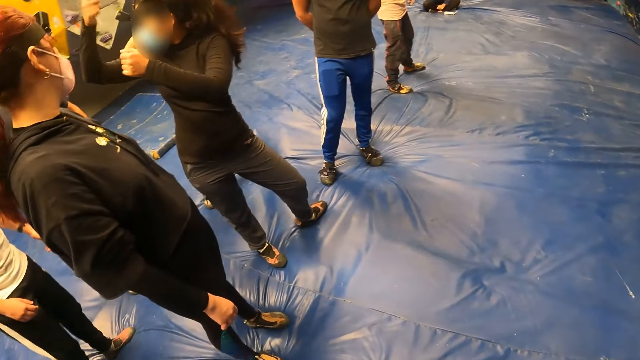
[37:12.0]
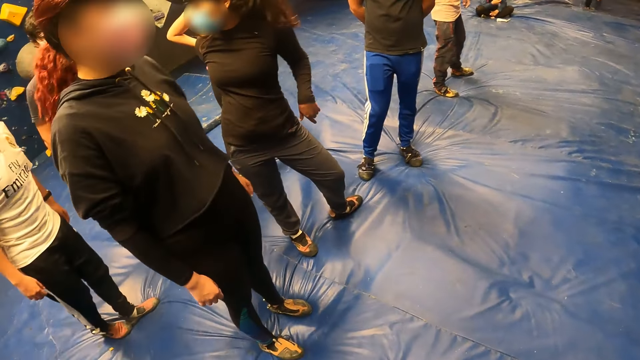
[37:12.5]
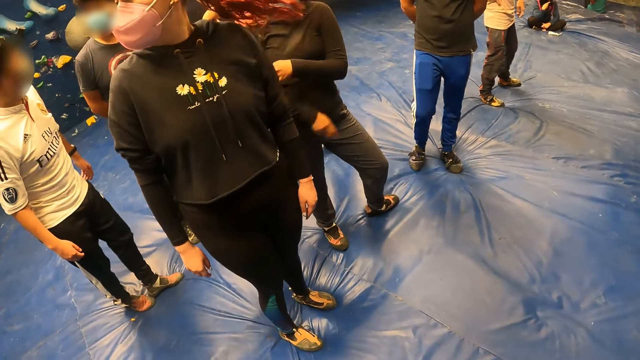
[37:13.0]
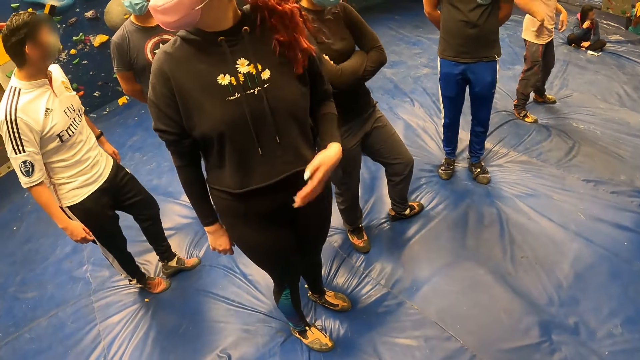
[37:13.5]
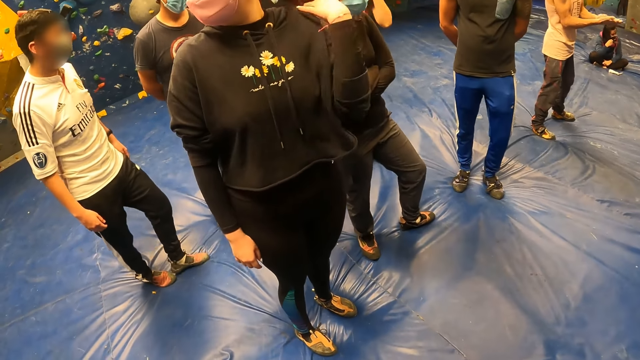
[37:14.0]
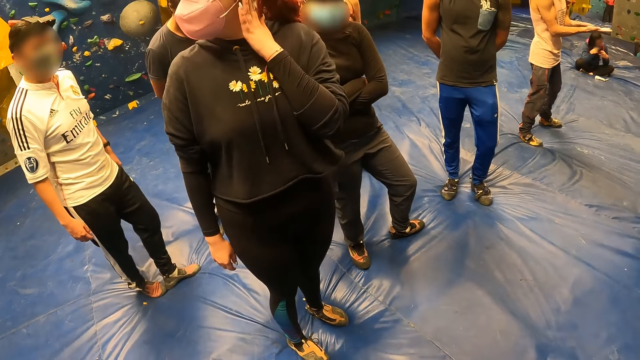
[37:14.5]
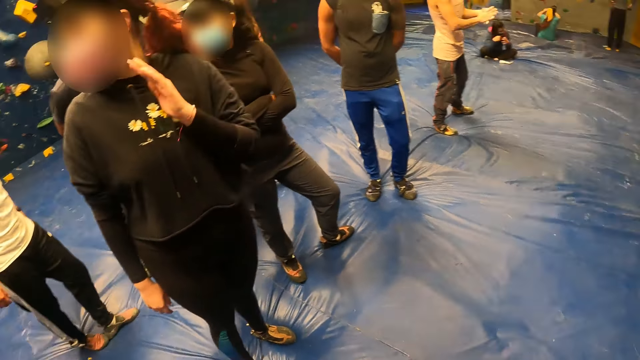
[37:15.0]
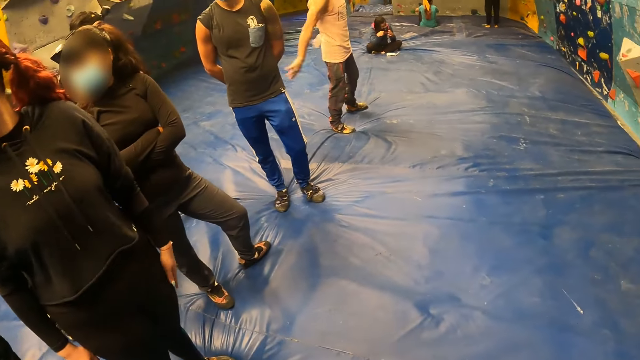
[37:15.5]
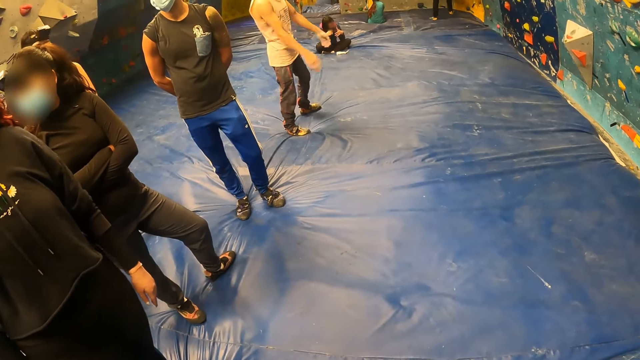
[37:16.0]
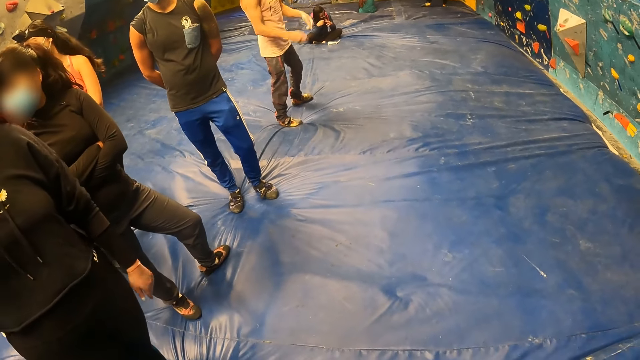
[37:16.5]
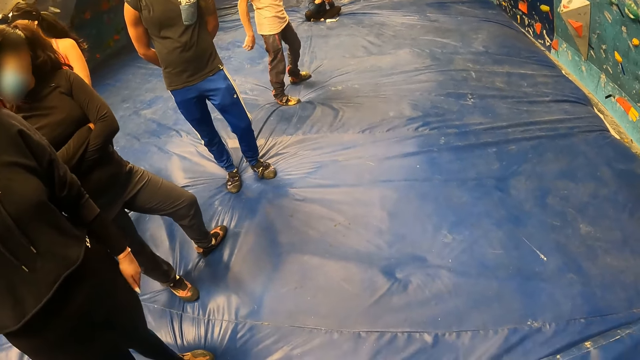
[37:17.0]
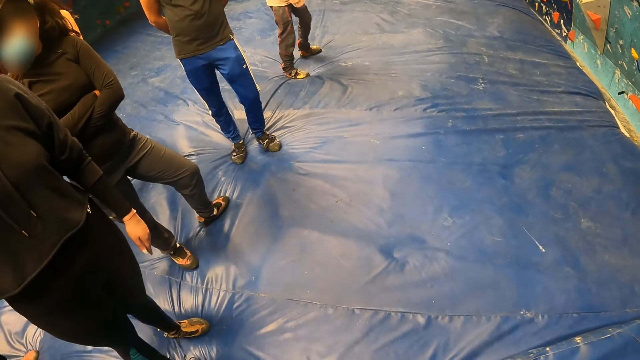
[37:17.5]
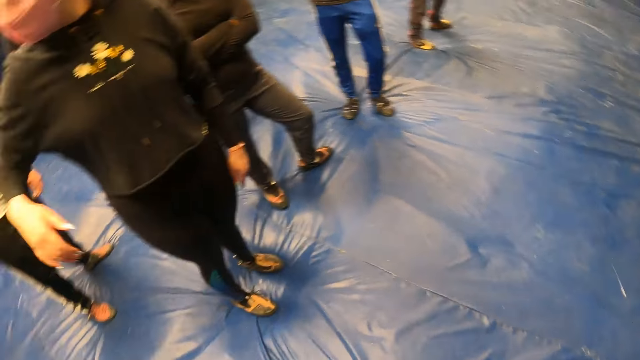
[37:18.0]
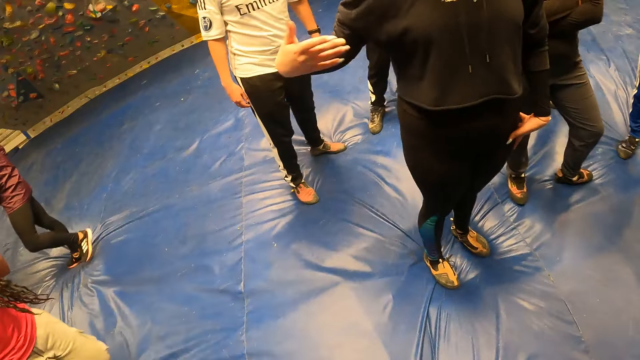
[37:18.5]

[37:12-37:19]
The woman touches her hair with her right hand.

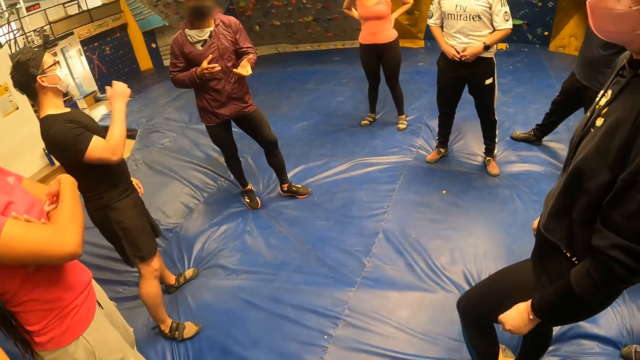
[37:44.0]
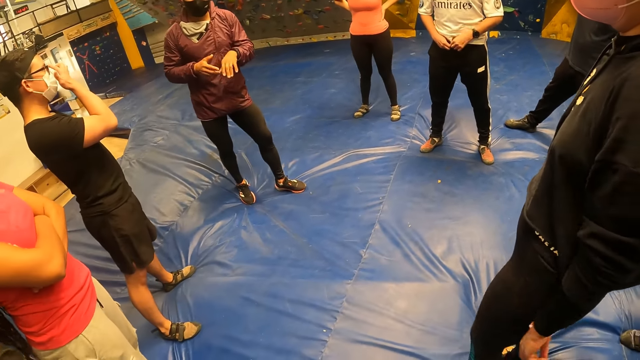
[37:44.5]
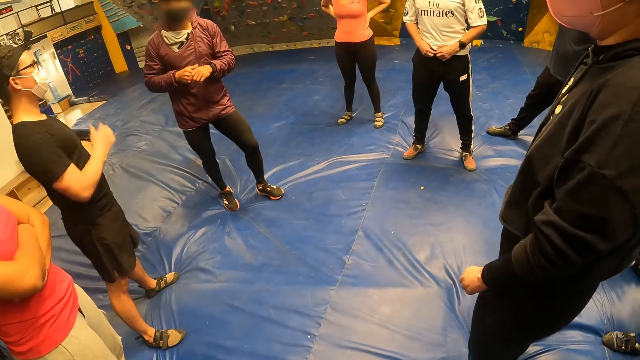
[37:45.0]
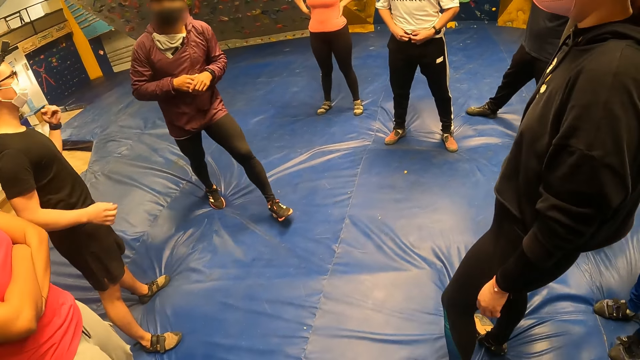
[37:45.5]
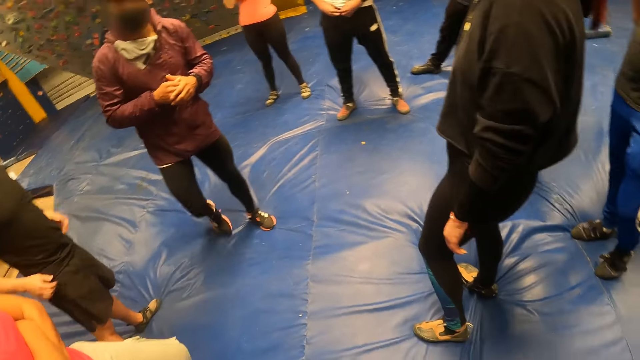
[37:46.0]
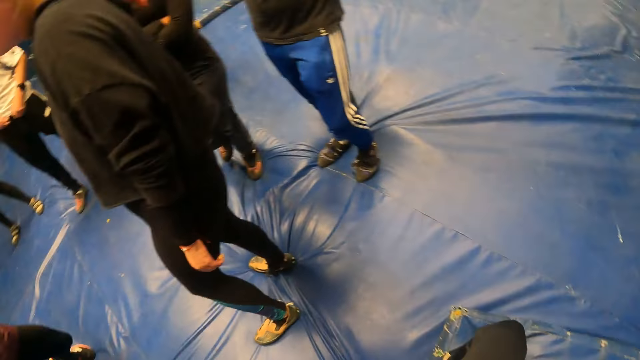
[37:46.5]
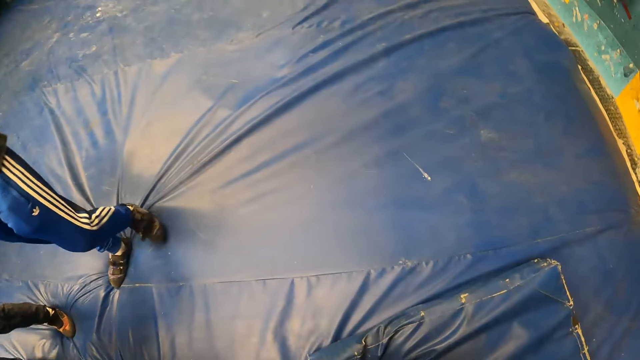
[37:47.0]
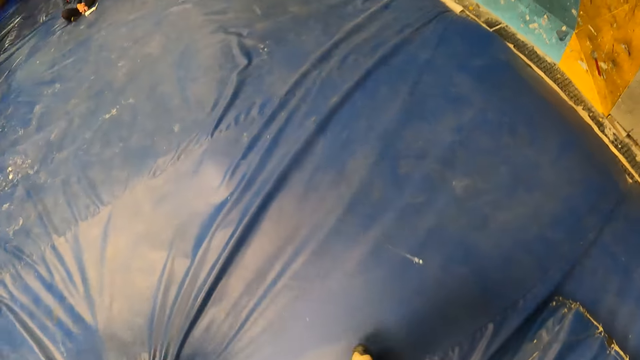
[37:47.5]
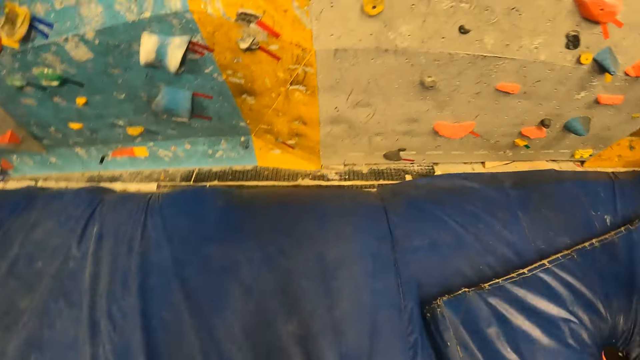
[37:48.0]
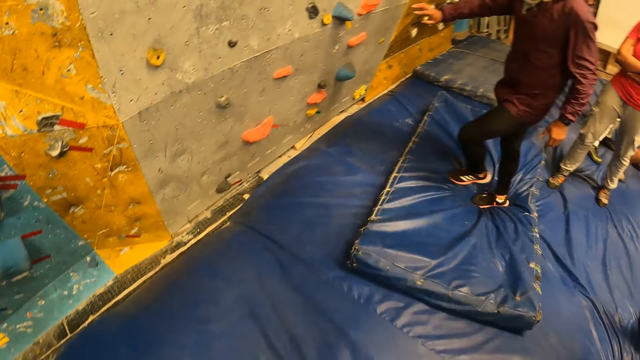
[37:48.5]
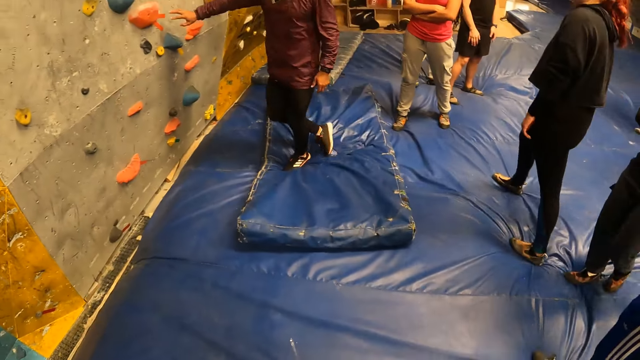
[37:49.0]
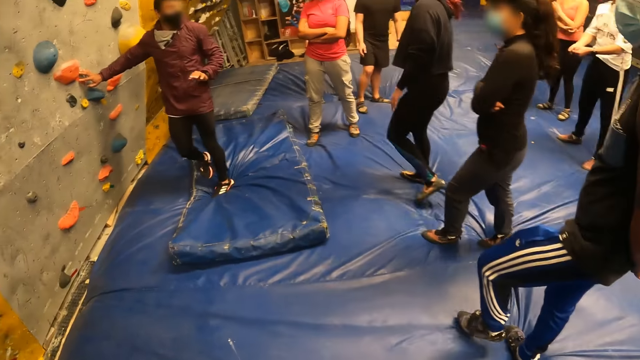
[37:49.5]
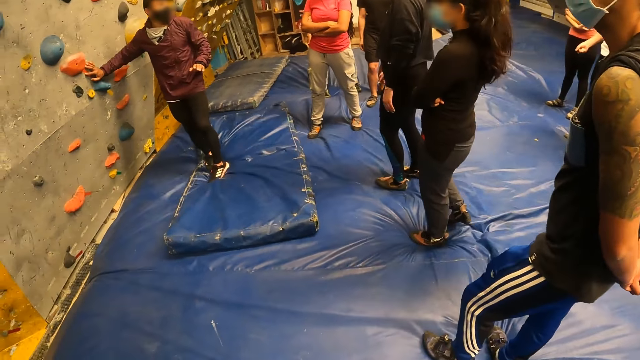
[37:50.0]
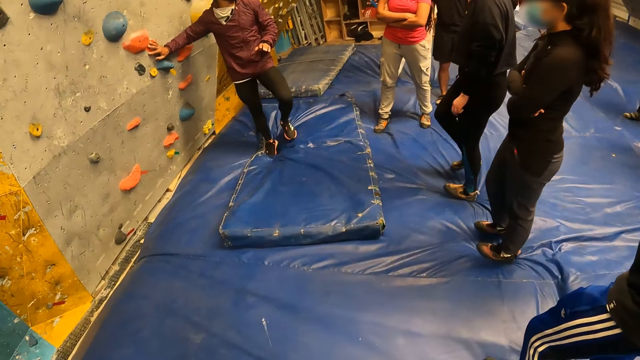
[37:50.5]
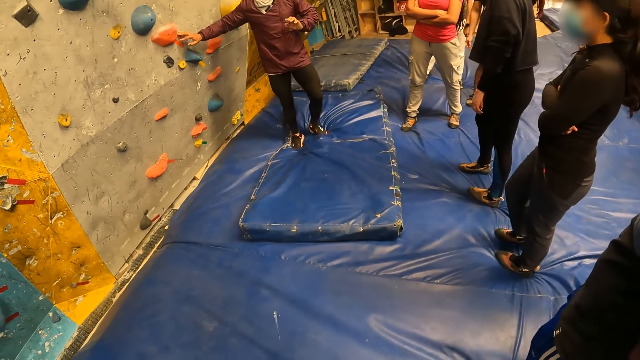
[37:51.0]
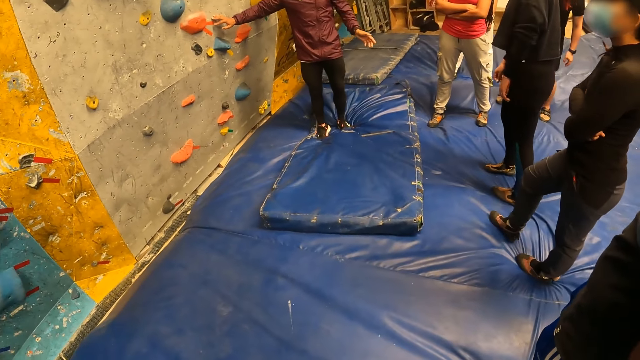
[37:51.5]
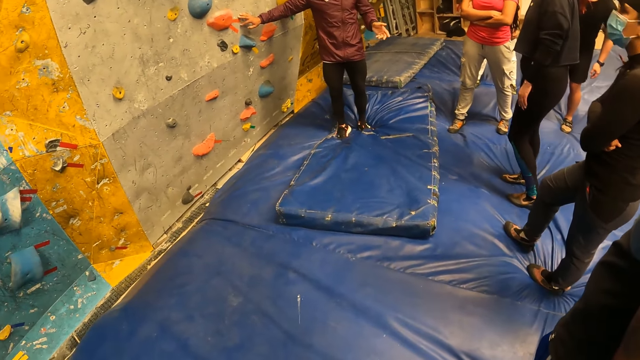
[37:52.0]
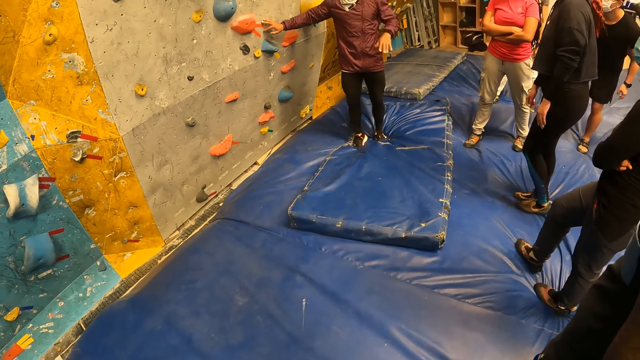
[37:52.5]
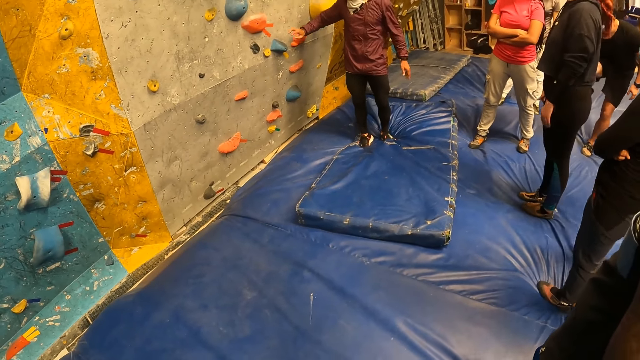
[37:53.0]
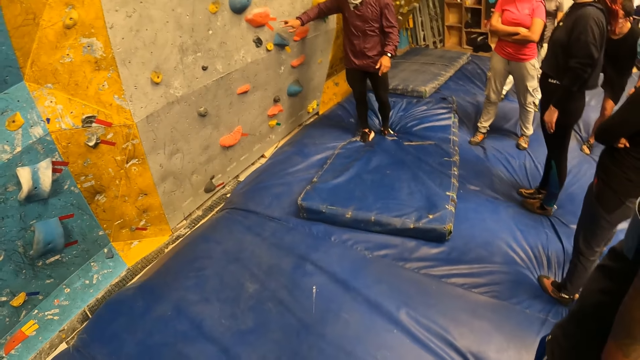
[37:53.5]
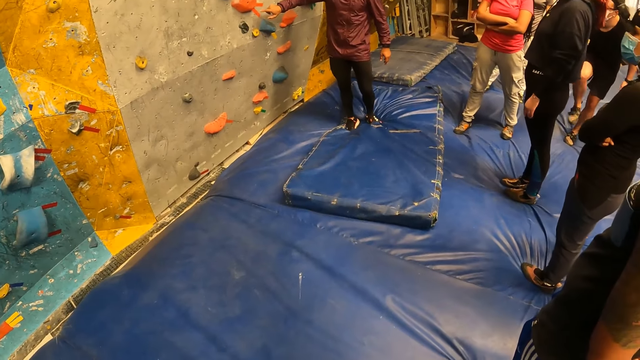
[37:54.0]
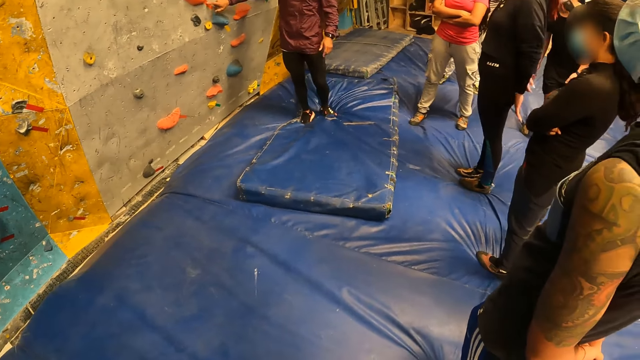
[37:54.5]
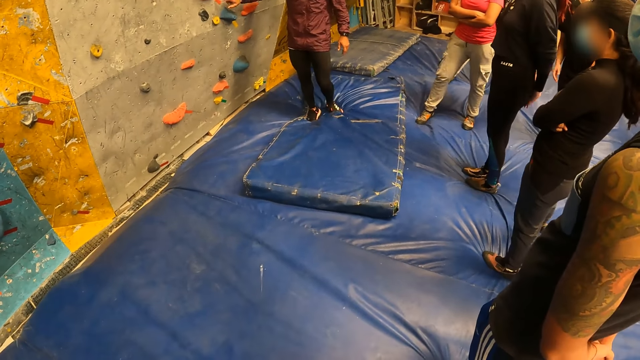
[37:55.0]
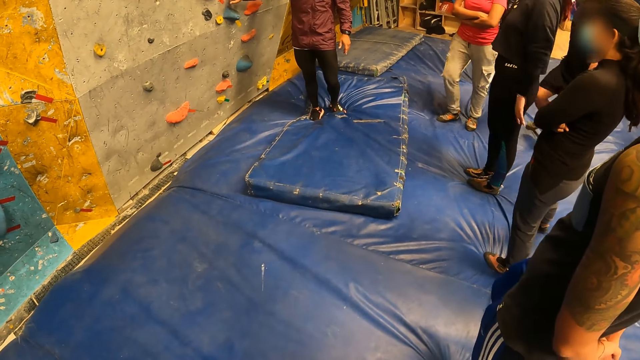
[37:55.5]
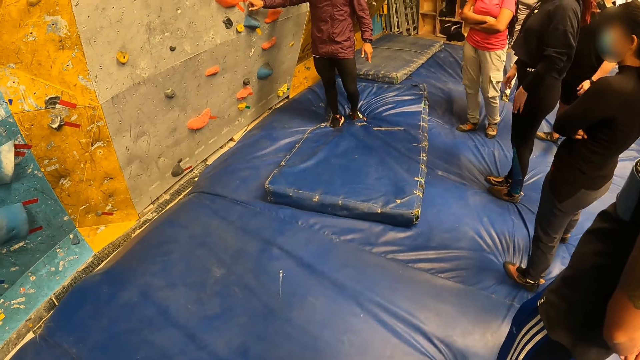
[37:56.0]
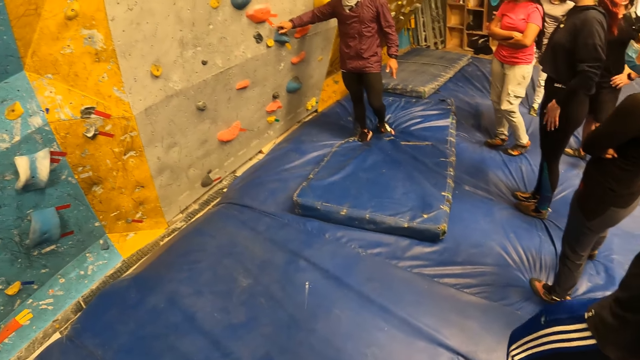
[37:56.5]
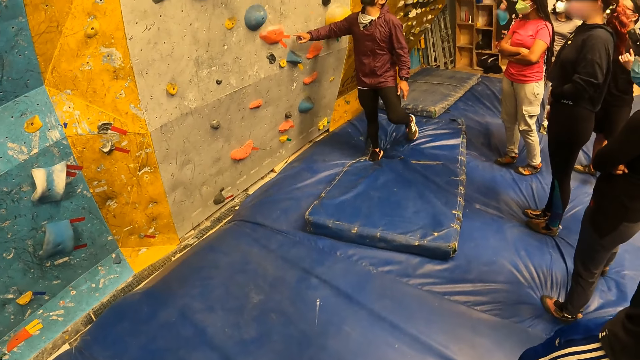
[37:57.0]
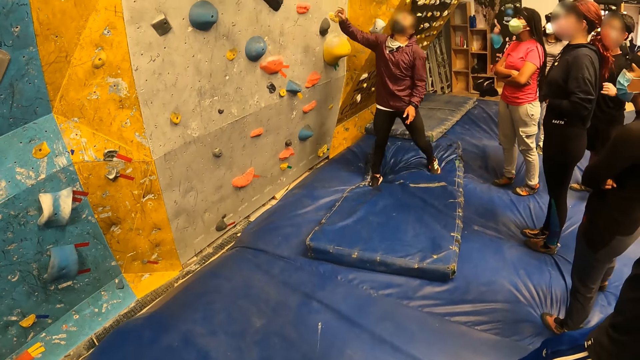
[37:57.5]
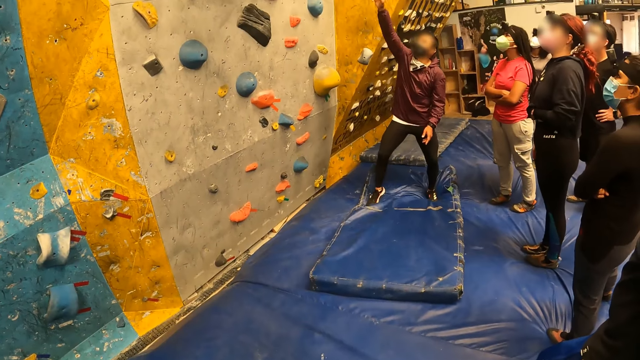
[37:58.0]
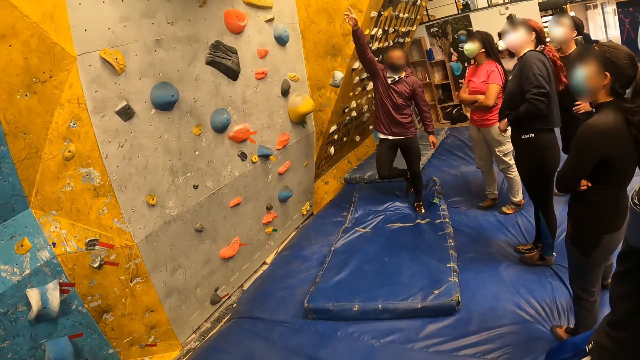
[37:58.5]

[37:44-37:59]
The man walks towards a climbing wall. The camera wearer looks around the room. The man touches the wall with his right hand. The camera wearer stands on the floor. The man points at climbing holds on the wall with his right hand.
